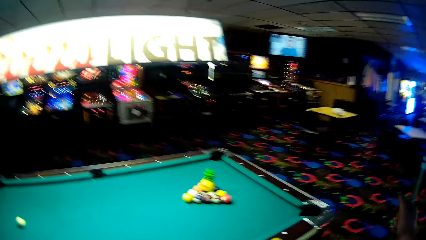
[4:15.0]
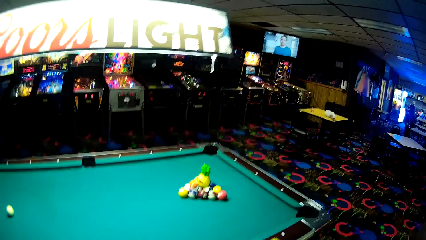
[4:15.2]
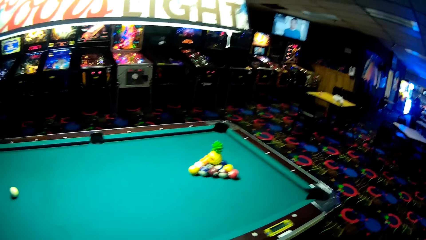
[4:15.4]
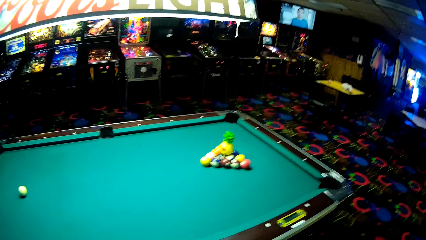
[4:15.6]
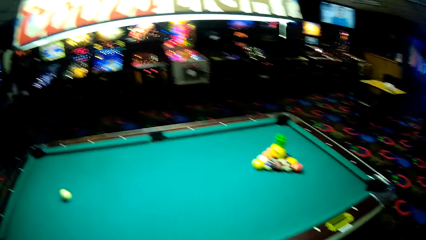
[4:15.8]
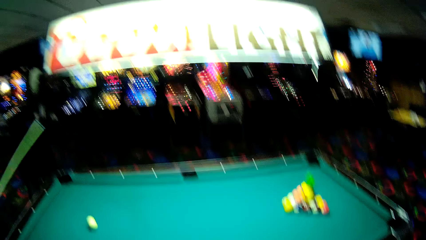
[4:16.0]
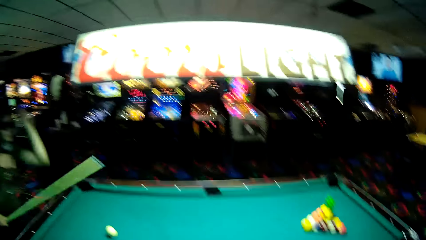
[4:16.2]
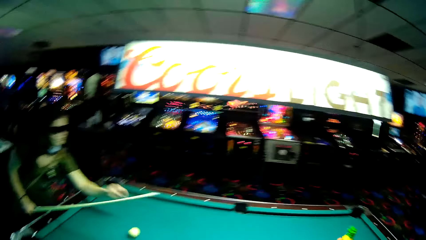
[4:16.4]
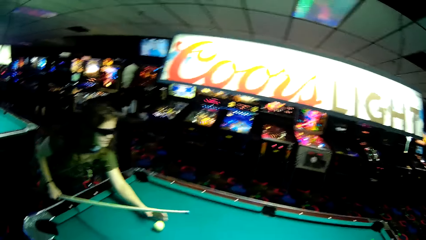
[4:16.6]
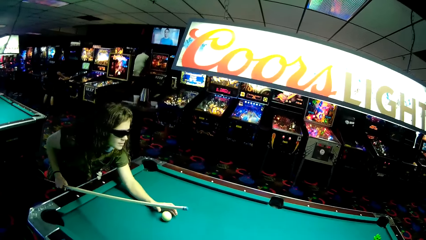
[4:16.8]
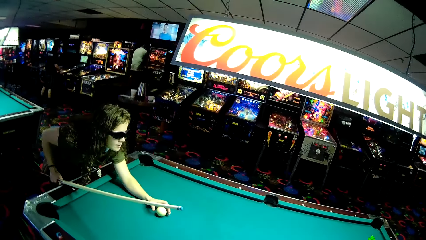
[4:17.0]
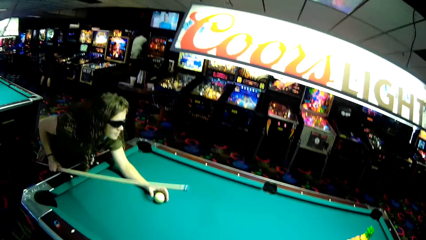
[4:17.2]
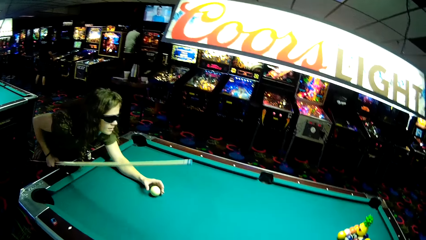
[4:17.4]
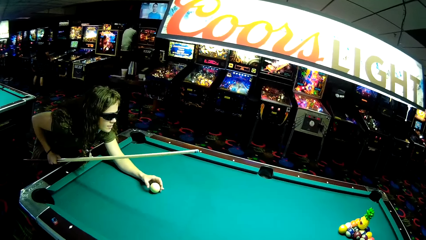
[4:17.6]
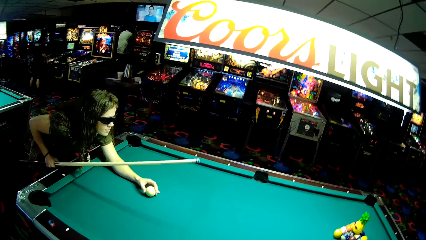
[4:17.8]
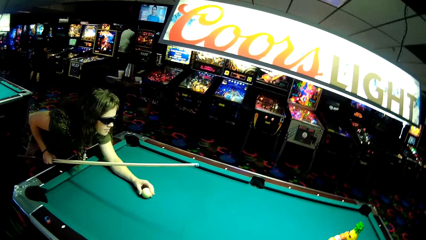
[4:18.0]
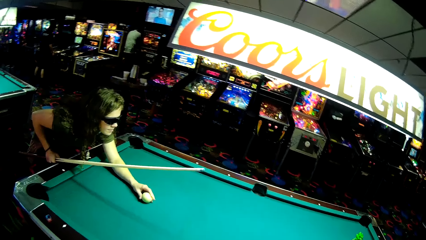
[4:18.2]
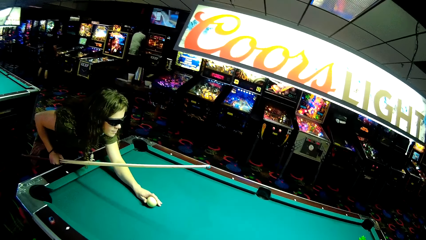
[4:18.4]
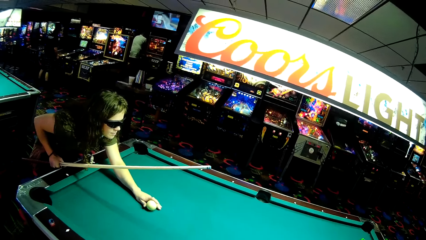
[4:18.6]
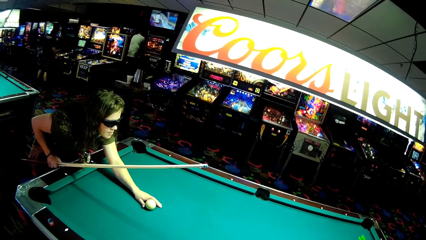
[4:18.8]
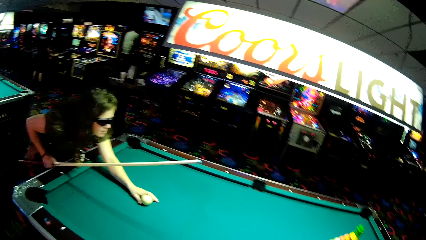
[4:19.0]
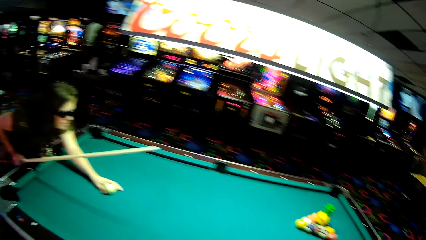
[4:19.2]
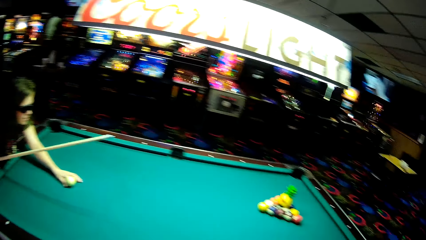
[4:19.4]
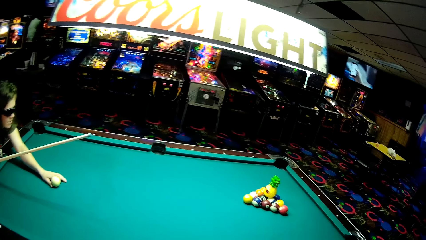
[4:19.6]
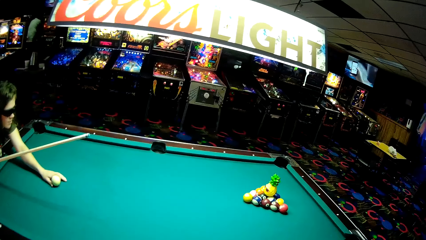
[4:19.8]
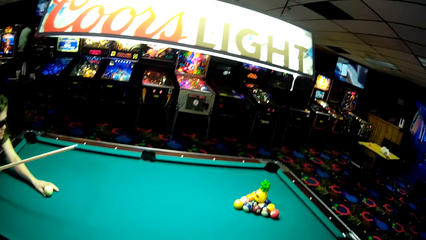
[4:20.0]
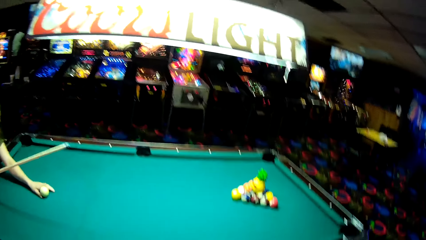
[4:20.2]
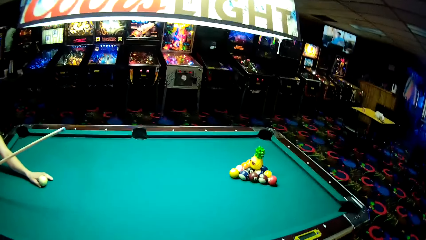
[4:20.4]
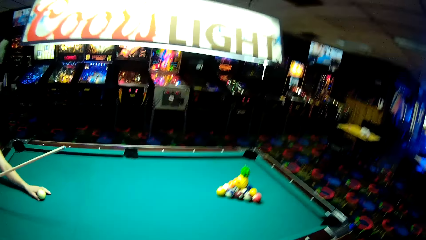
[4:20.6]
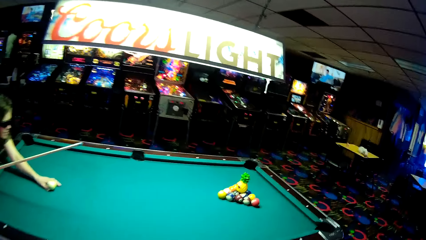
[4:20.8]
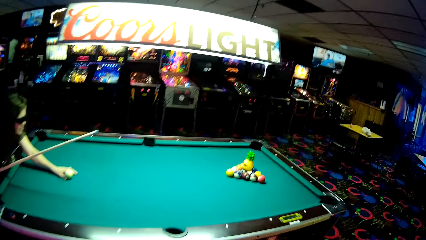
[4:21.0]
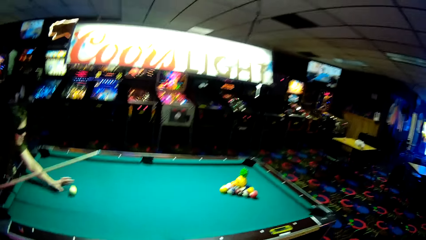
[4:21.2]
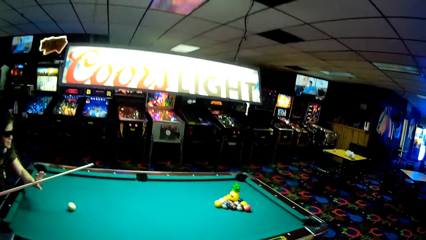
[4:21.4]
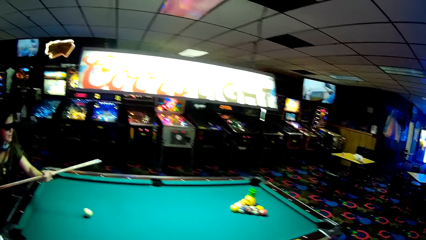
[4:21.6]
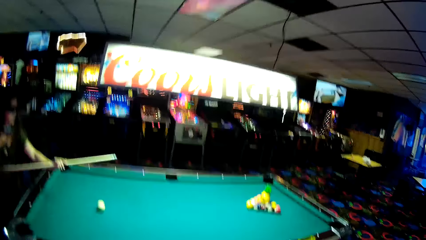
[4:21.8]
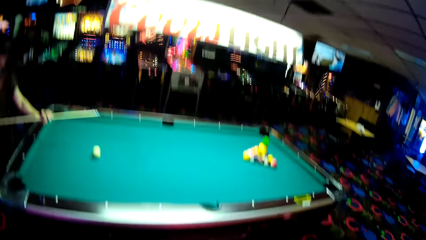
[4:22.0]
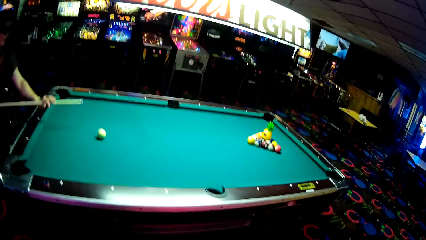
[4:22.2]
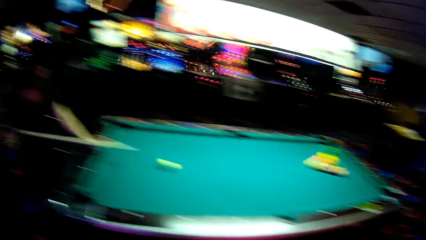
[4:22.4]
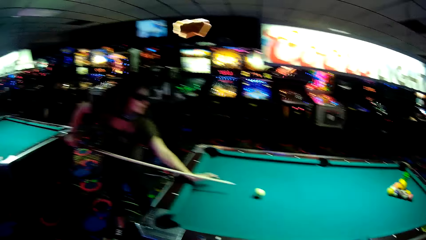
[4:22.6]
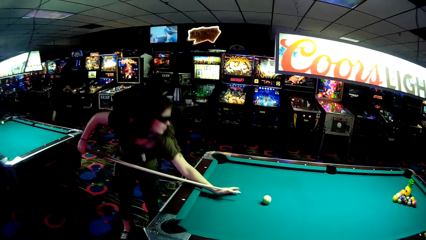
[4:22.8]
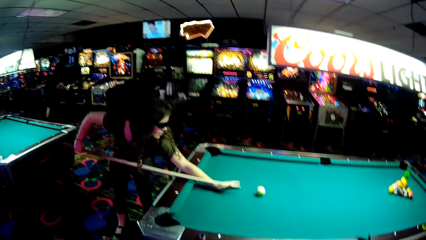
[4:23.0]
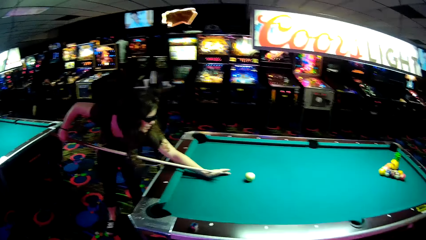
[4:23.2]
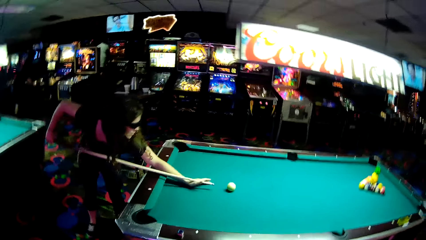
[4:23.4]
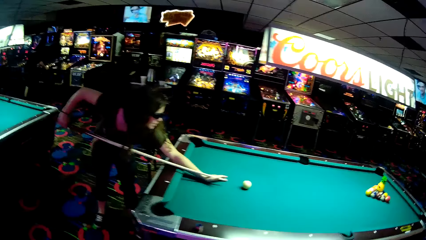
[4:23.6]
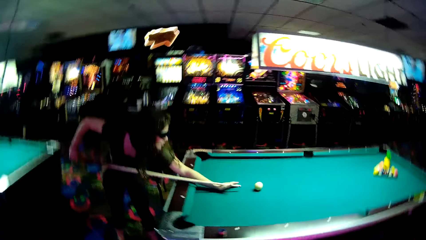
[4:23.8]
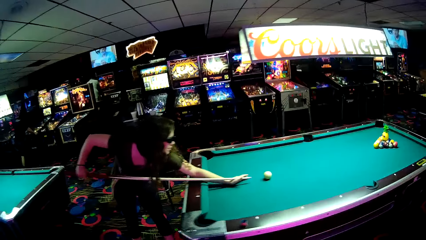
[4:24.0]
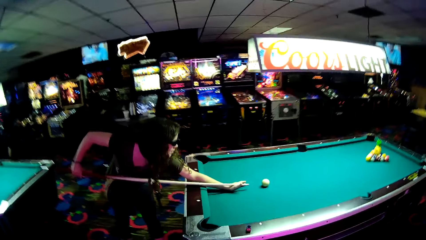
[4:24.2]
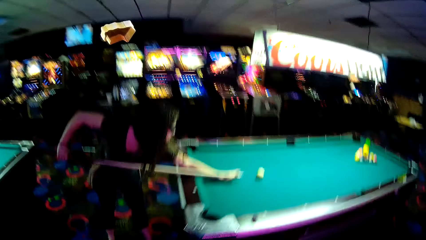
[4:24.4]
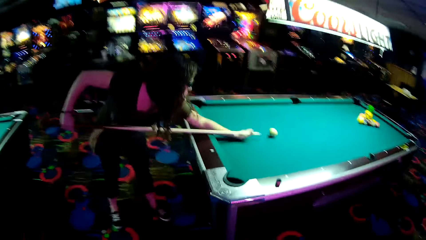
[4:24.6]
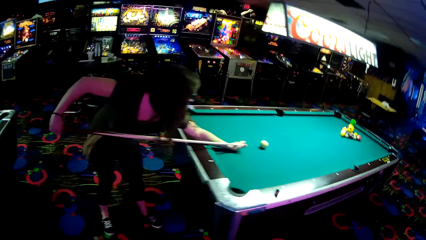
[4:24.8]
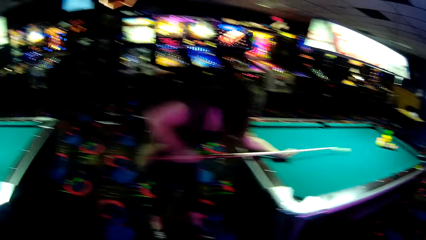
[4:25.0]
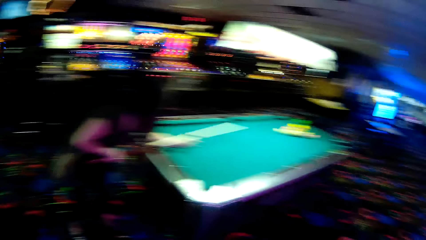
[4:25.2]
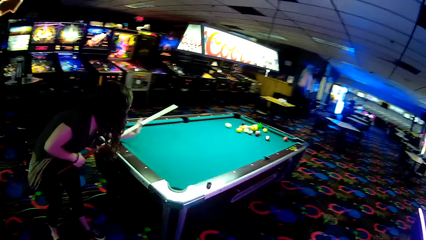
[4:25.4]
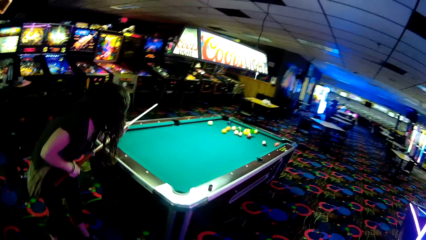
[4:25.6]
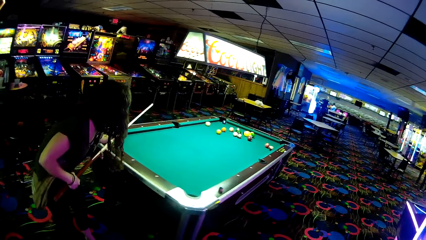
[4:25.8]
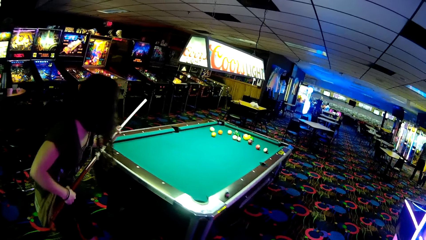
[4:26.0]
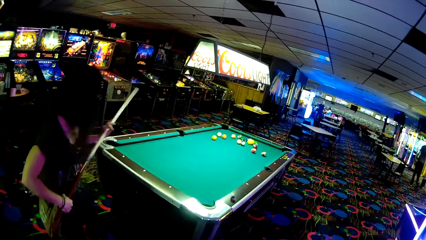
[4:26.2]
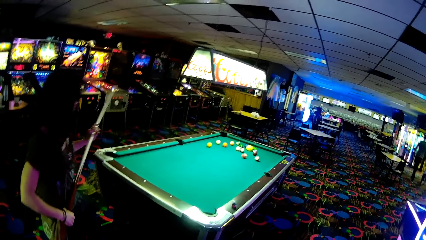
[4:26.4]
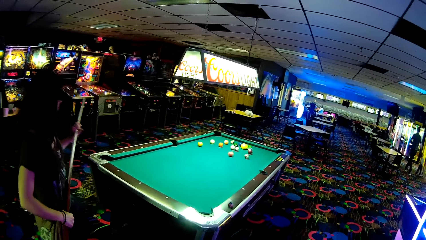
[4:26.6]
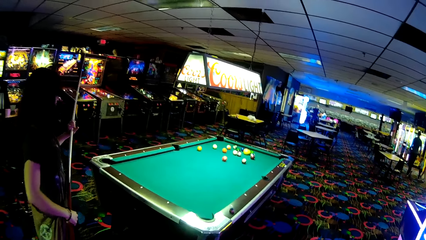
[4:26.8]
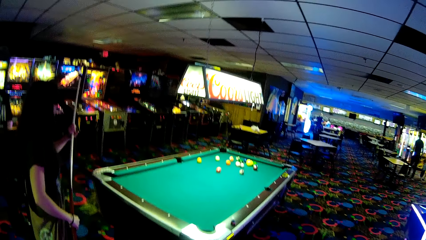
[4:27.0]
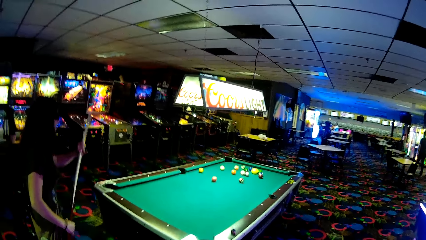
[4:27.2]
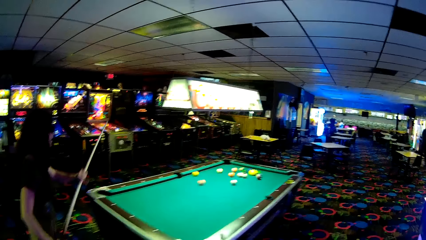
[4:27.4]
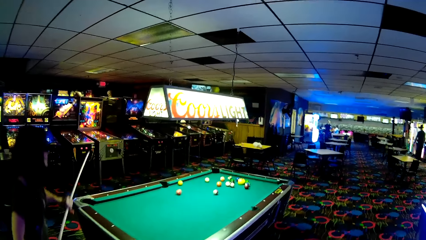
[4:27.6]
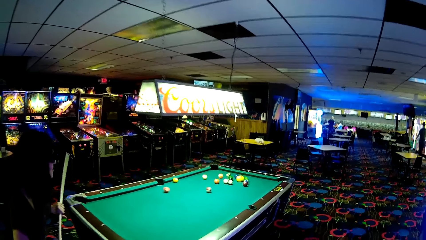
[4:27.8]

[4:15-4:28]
A woman plays the pool game. The woman holds a ball on a pool table and looks around the pool table. The camera wearer looks around the pool table. The woman pushes the ball on the pool table with a pool stick. The woman walks around a casino.

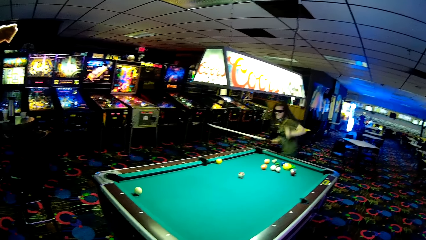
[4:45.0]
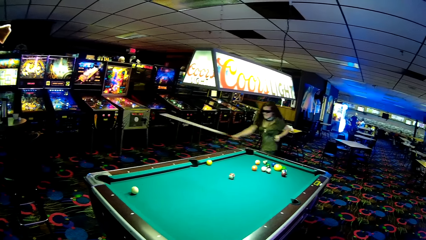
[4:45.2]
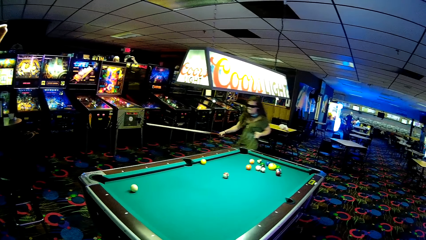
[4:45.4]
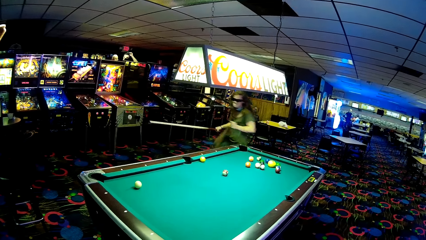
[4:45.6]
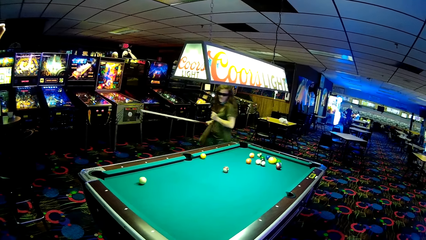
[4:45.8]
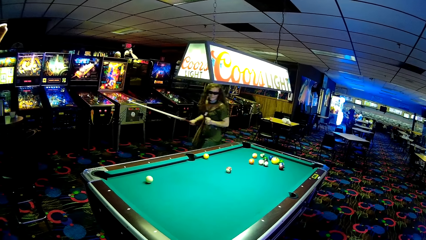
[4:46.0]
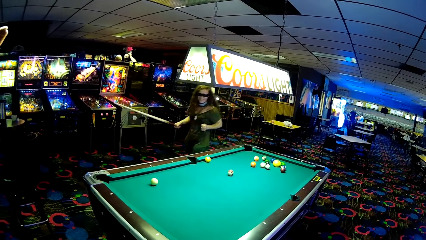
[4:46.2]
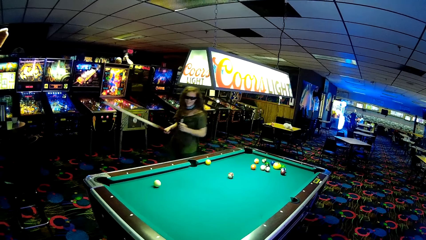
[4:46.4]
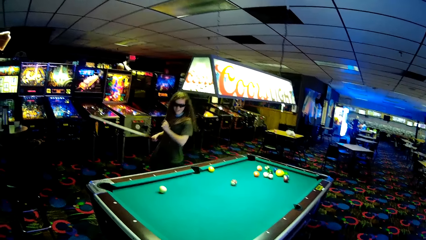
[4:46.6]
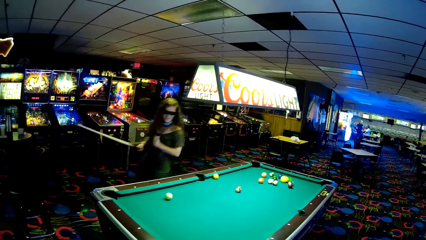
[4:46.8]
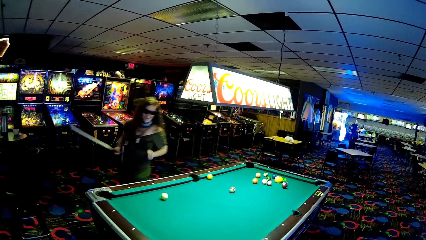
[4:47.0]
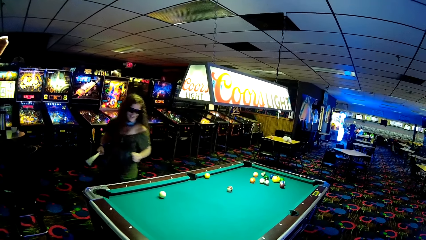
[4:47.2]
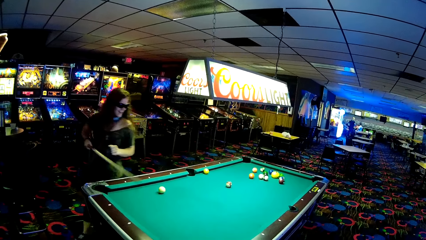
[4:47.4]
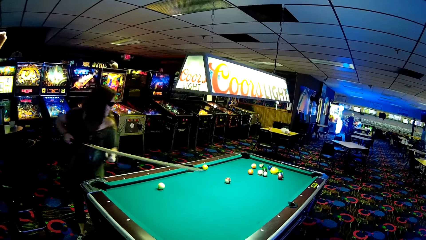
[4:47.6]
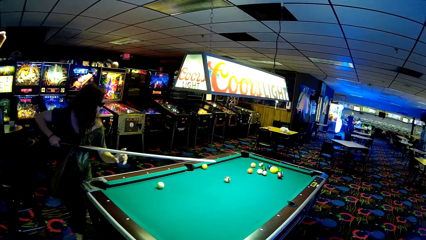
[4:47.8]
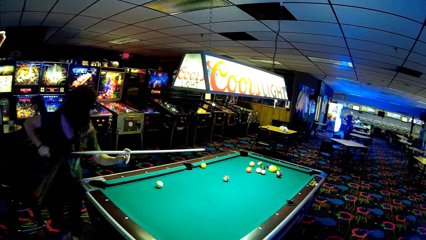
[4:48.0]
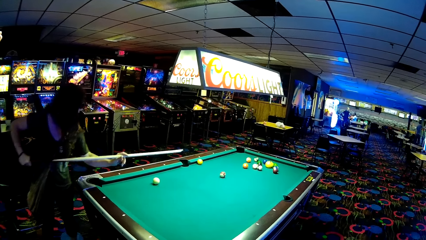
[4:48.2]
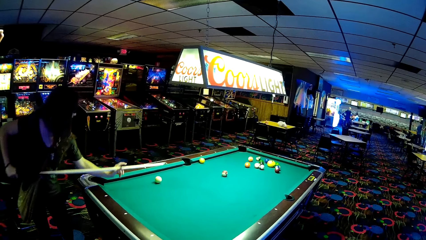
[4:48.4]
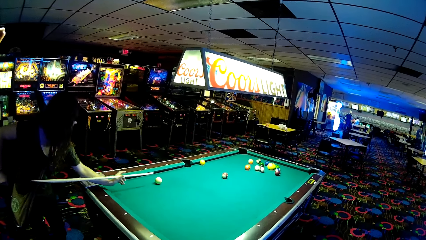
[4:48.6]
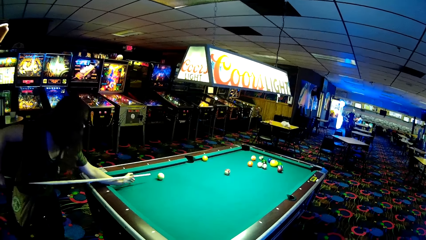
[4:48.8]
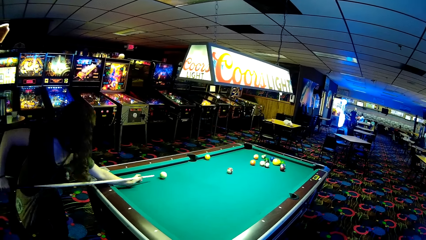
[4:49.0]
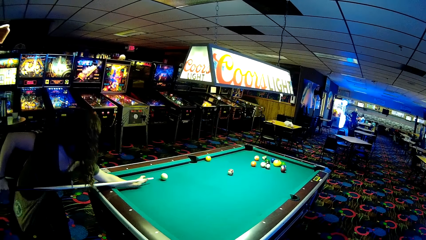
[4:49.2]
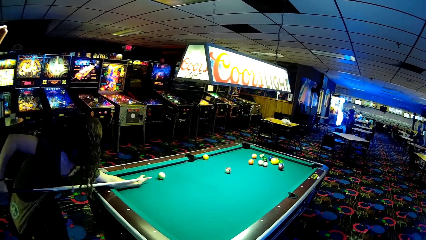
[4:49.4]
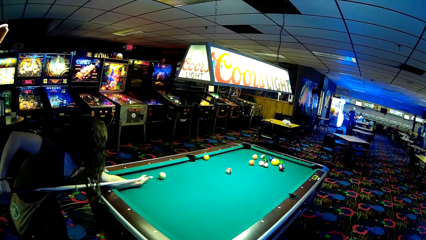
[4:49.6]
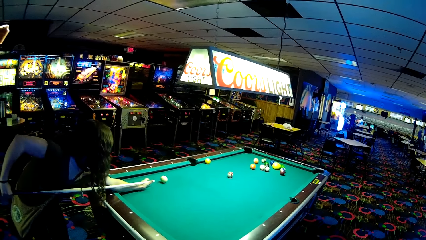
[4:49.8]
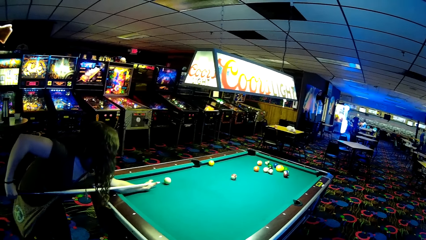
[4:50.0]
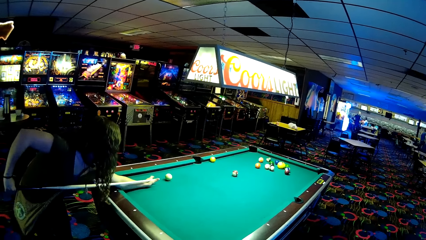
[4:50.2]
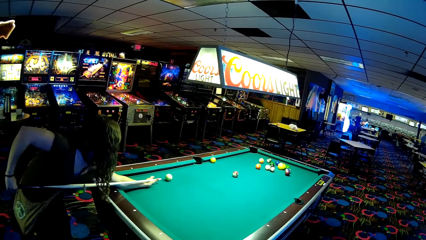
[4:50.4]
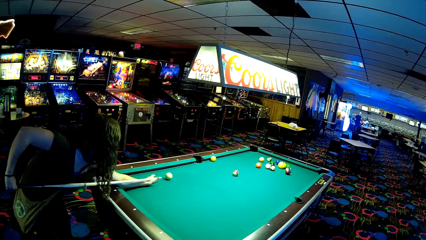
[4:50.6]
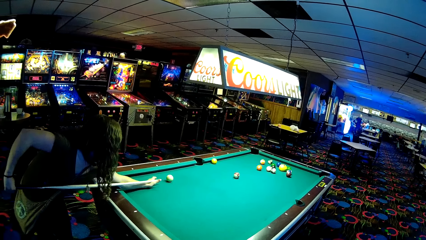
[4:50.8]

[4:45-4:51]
A lady walks around a casino. The camera wearer interacts with the lady. The lady plays the pool table game. The lady pushes a ball on a pool table.
